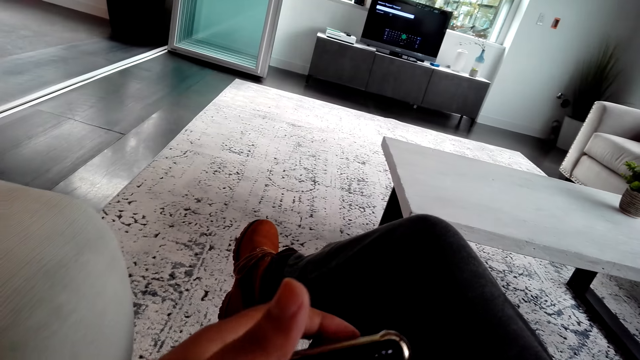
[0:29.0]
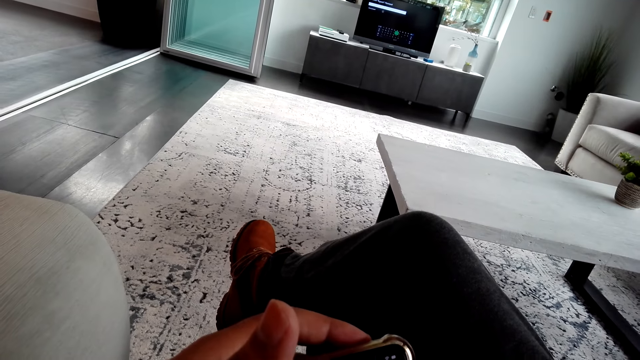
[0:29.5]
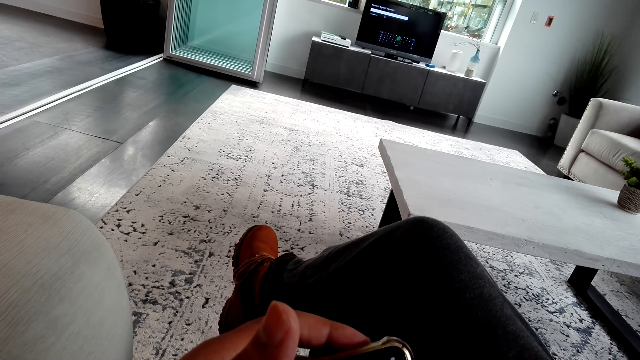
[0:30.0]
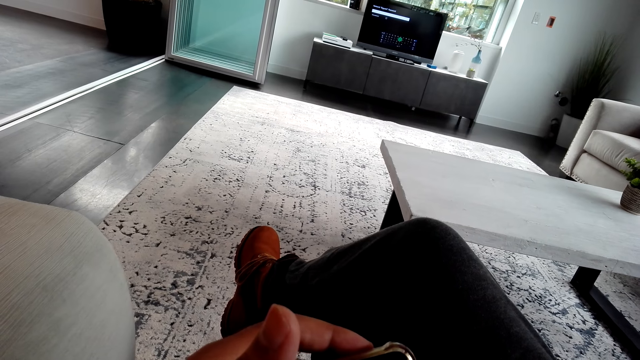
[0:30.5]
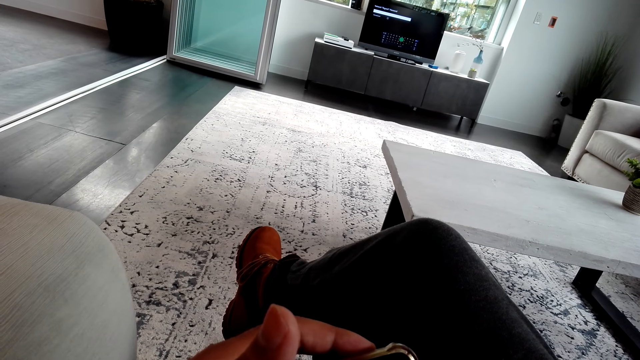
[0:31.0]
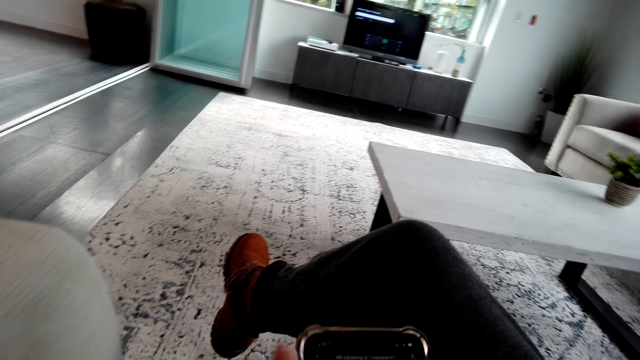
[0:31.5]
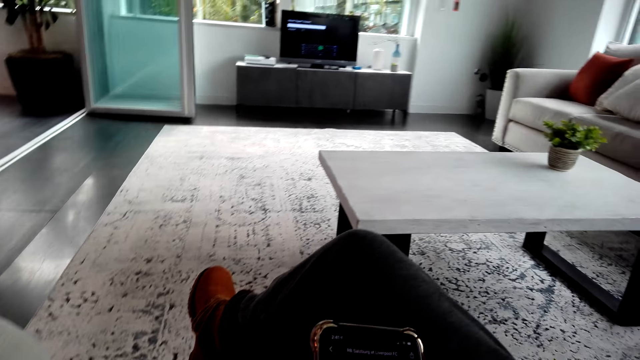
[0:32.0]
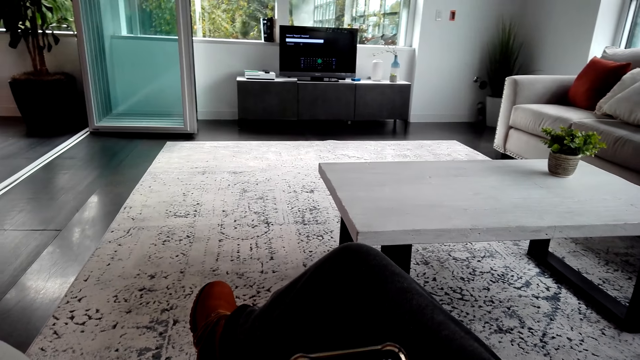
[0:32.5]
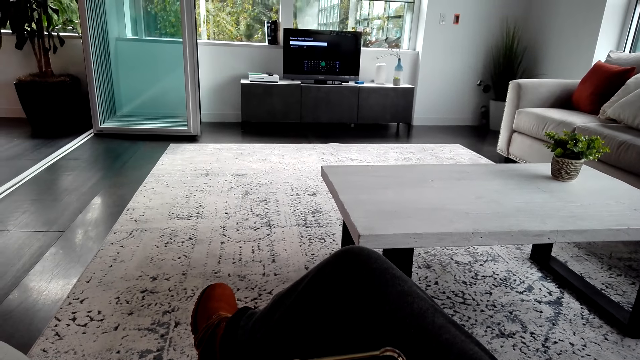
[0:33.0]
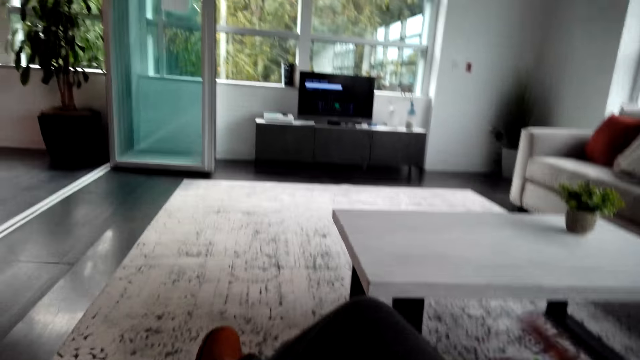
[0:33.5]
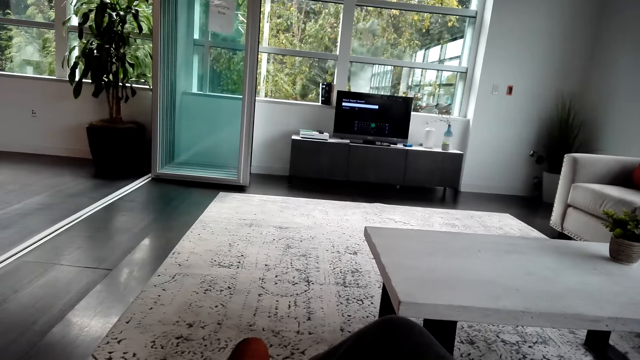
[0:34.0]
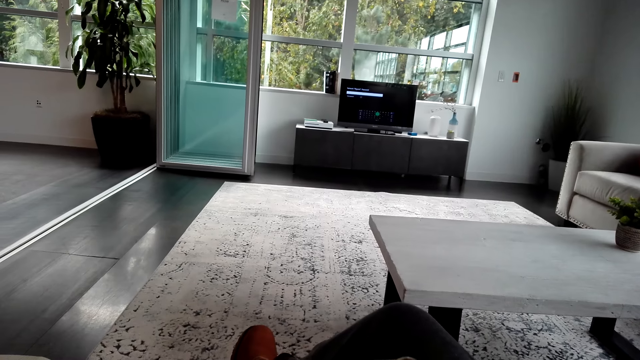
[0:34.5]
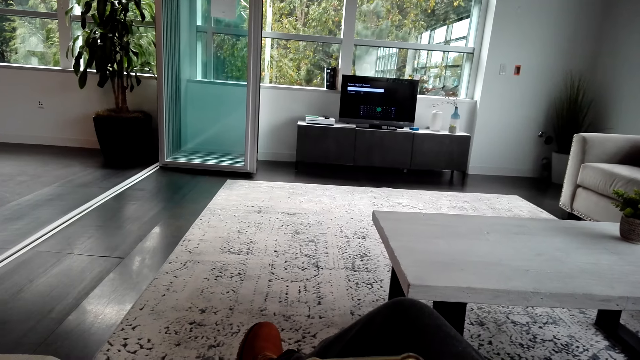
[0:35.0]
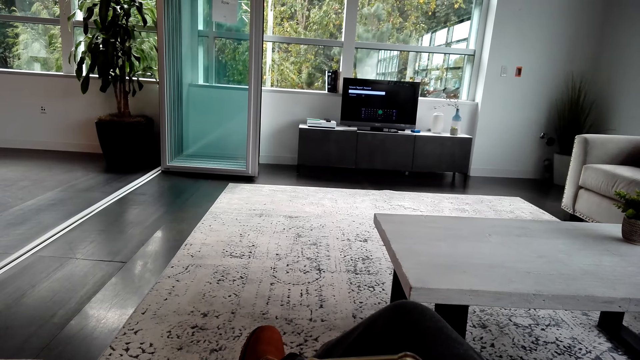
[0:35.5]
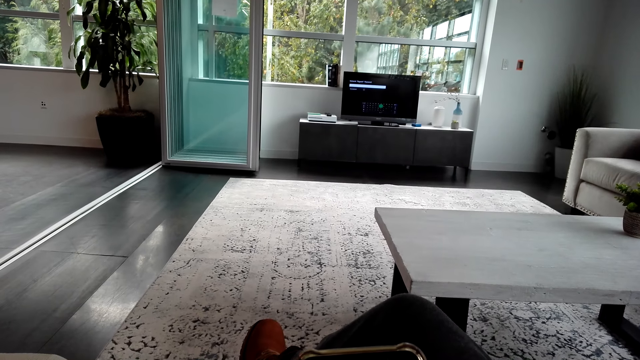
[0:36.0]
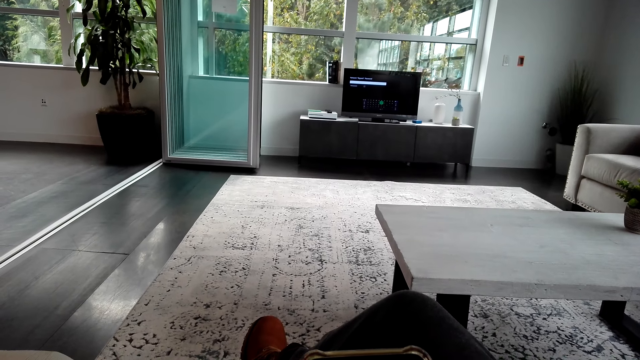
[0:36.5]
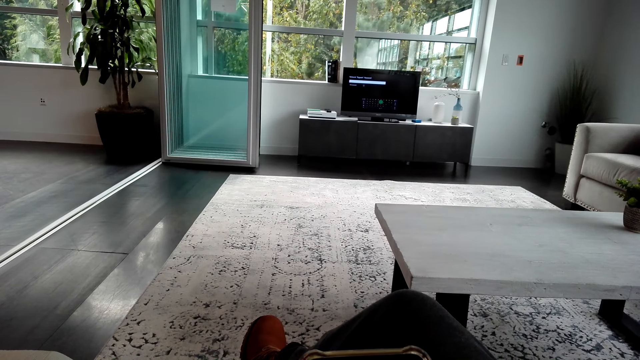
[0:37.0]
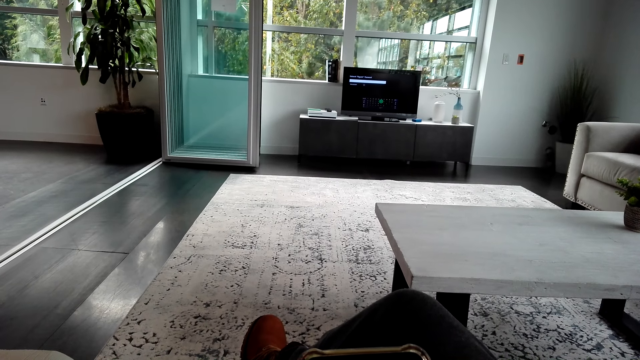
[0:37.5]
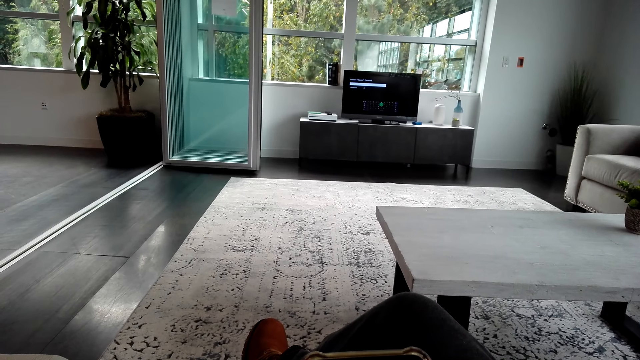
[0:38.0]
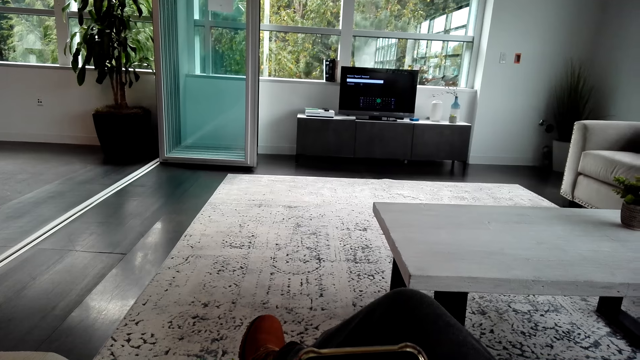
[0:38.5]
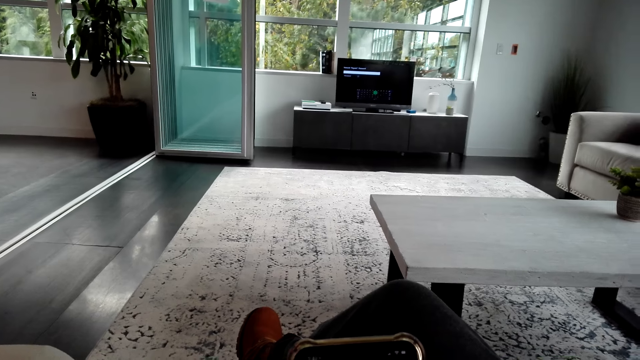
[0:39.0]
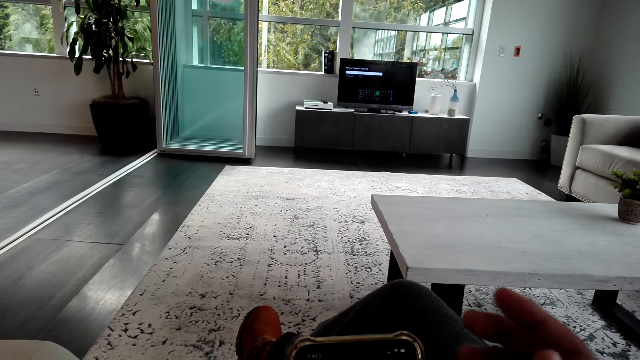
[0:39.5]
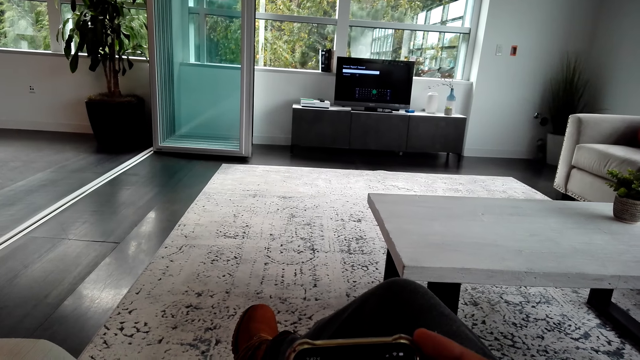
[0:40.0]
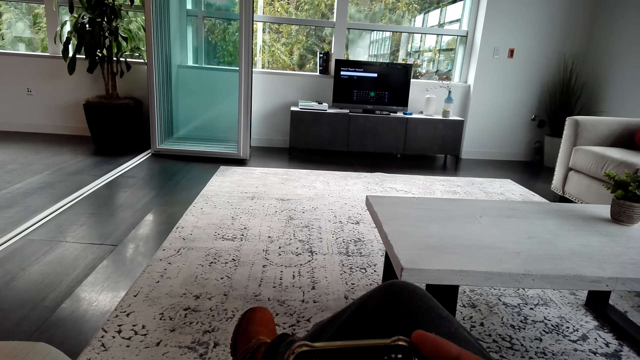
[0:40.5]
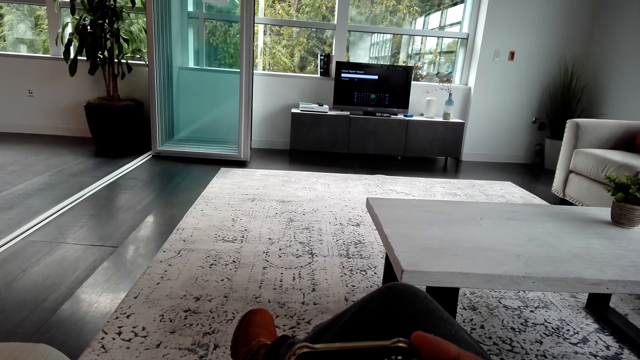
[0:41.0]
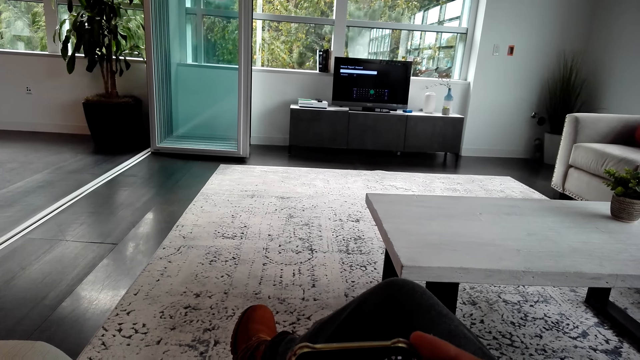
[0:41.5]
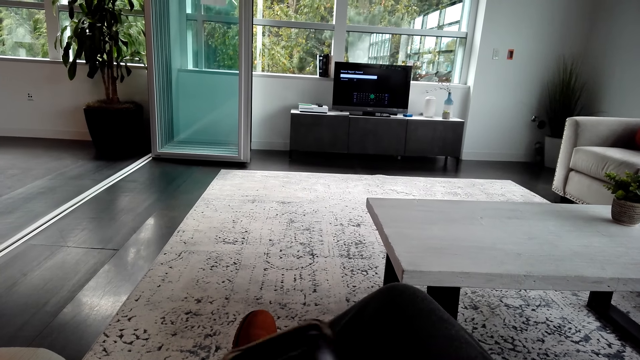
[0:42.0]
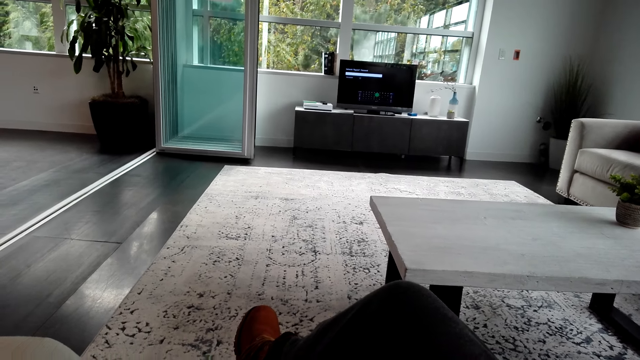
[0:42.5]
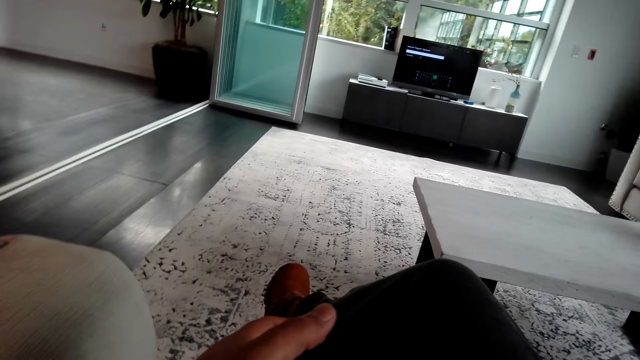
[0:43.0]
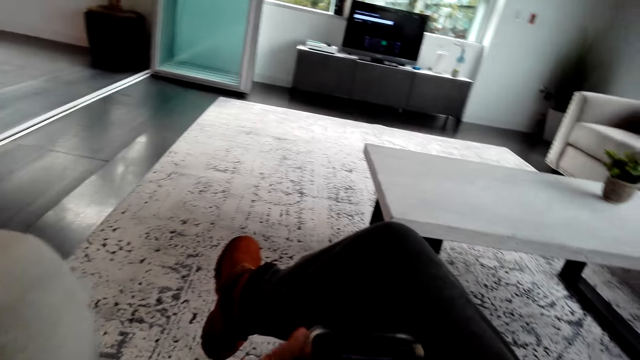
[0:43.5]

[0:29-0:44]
The camera wearer holds a phone. They touch the phone.

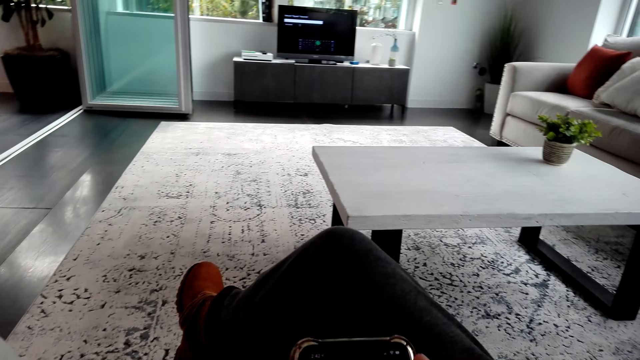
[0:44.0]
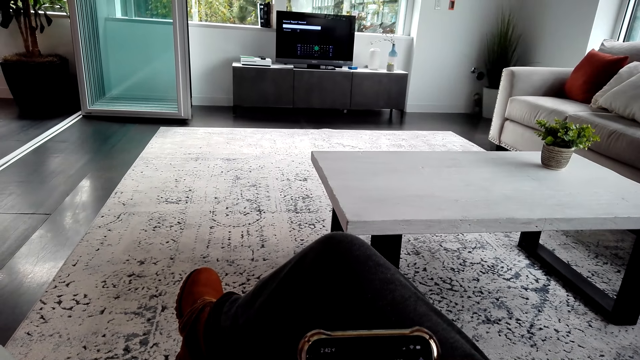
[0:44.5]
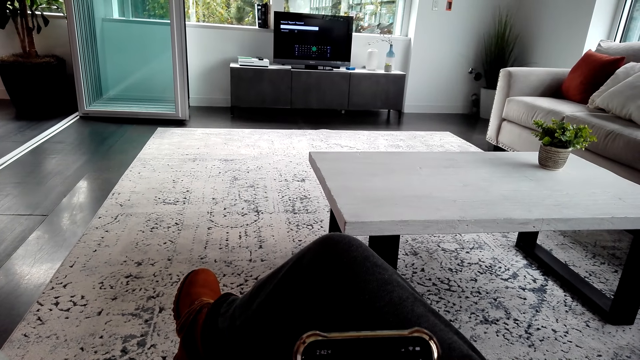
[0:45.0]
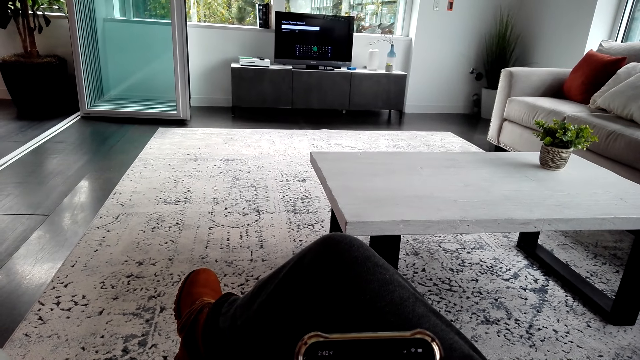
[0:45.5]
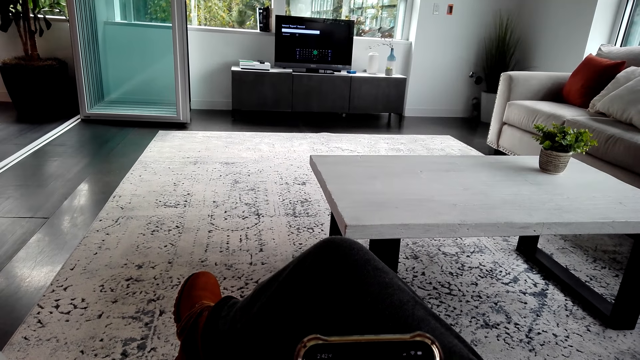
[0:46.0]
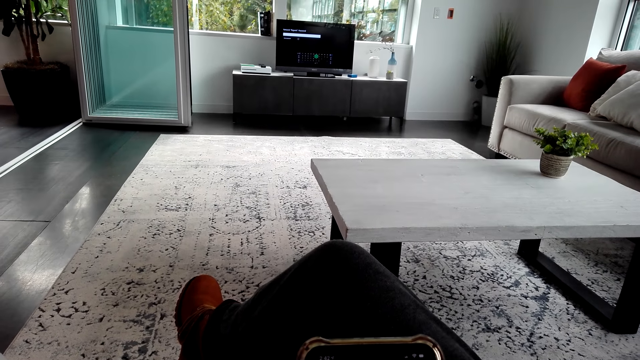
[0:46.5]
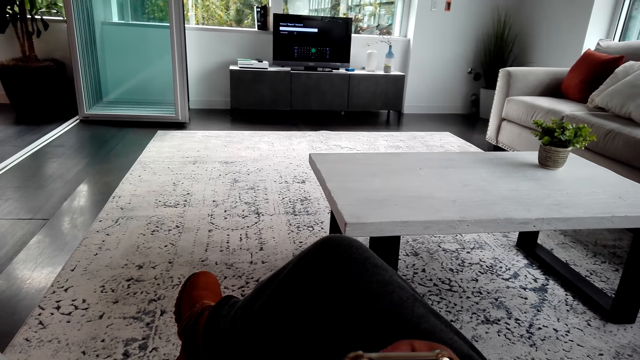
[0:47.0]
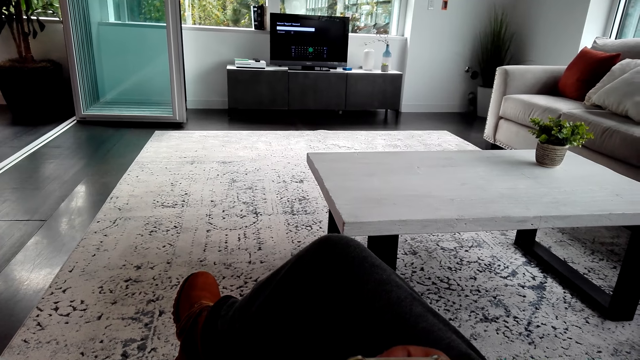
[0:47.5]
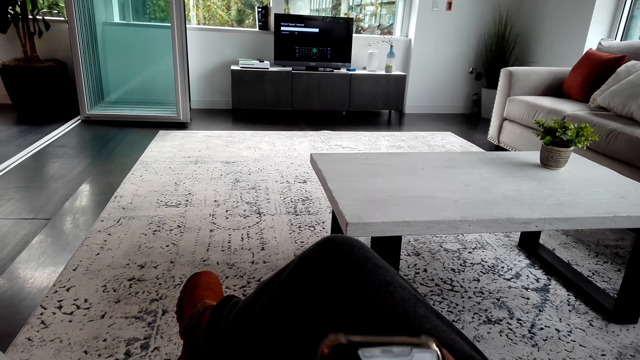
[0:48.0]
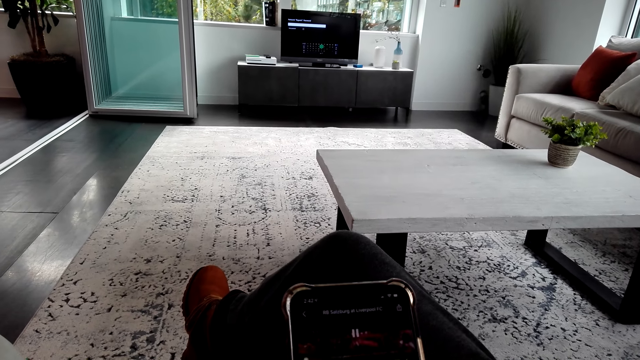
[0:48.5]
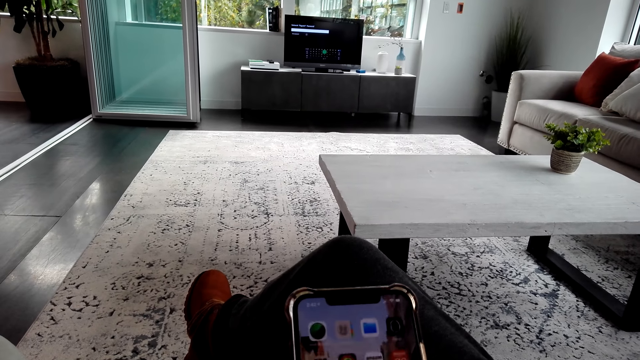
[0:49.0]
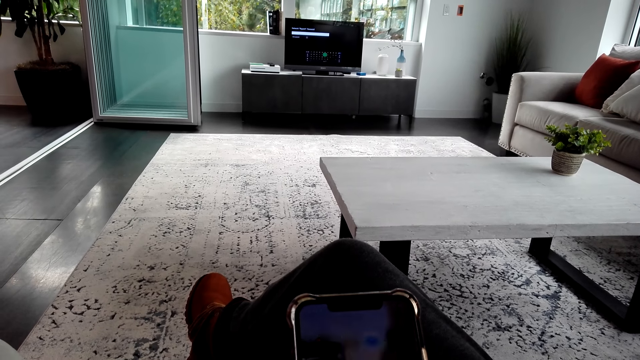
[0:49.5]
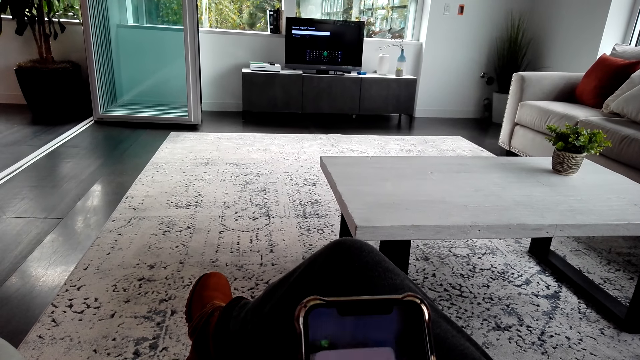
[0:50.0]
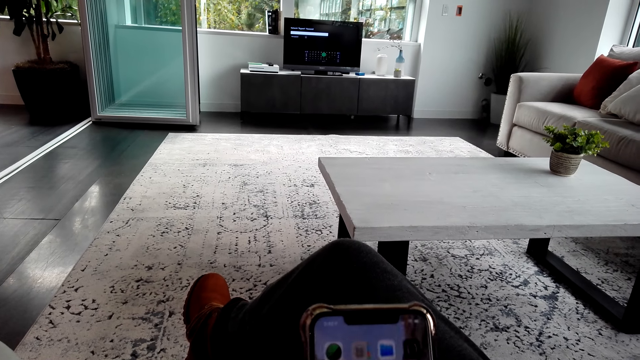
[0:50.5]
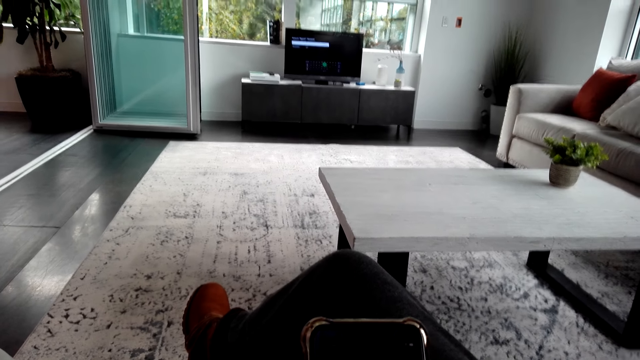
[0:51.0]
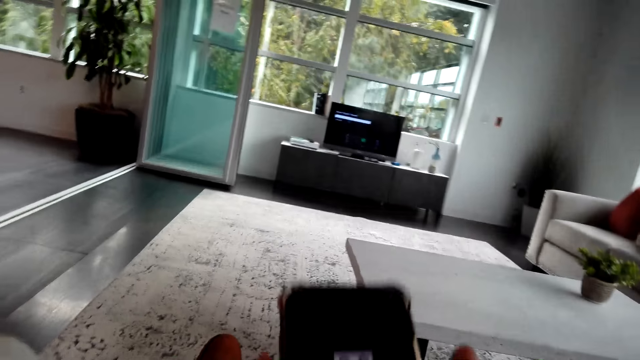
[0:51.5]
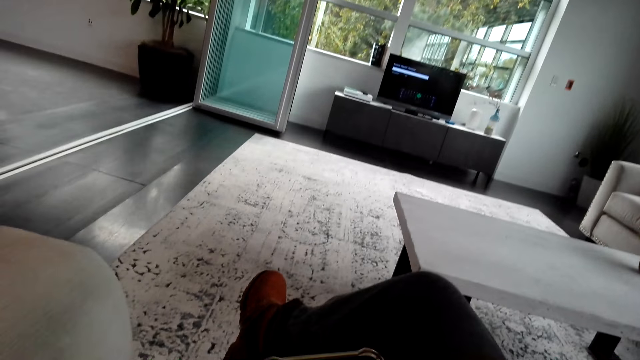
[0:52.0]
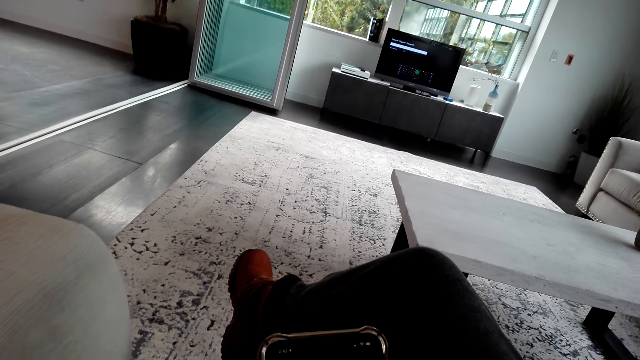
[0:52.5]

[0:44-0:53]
The camera wearer looks at the phone's screen.
